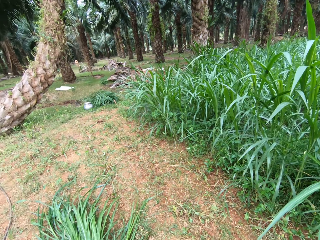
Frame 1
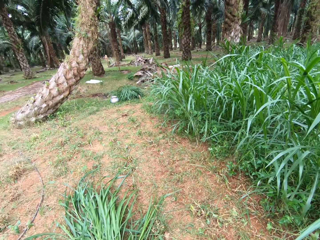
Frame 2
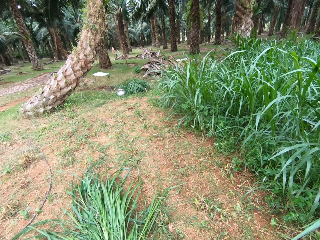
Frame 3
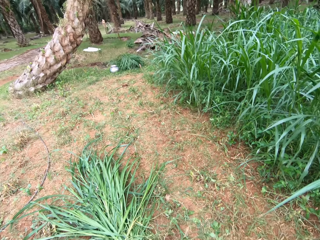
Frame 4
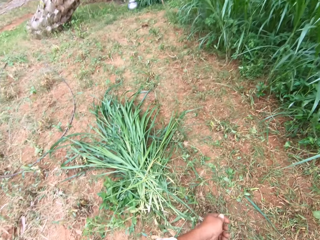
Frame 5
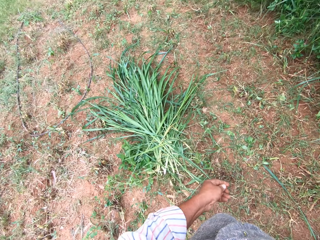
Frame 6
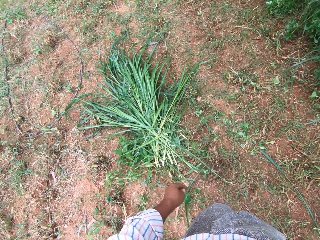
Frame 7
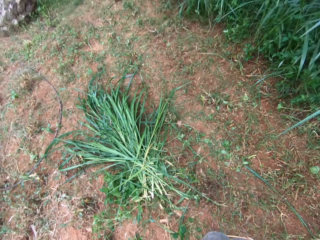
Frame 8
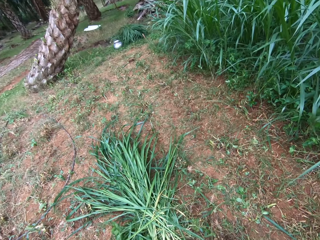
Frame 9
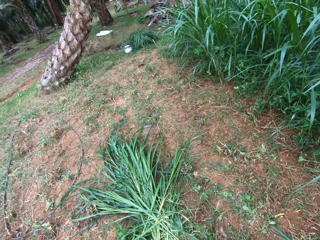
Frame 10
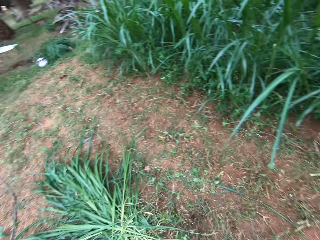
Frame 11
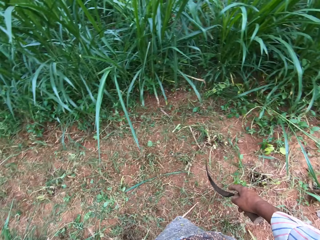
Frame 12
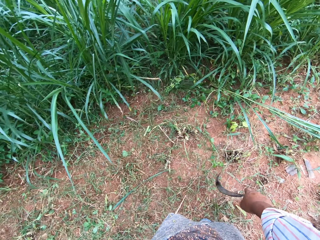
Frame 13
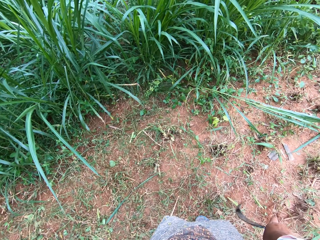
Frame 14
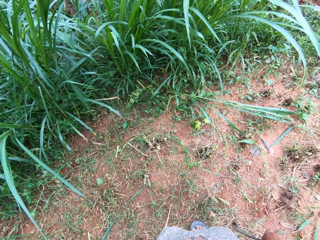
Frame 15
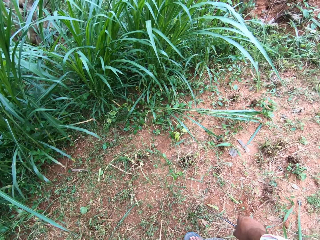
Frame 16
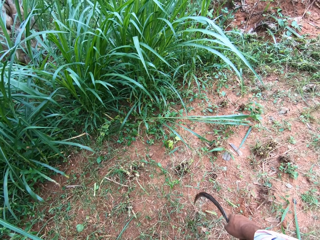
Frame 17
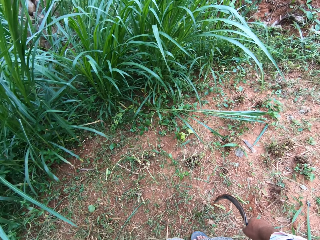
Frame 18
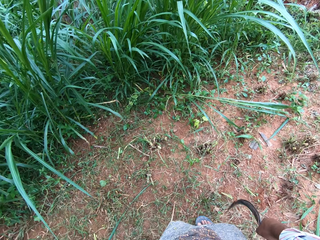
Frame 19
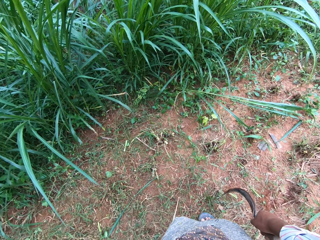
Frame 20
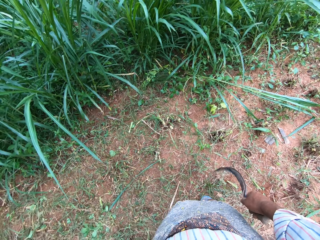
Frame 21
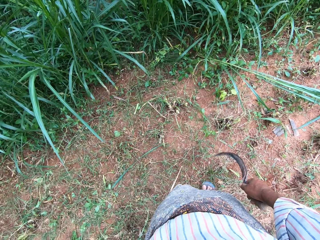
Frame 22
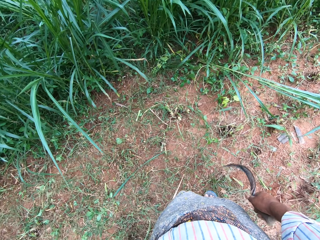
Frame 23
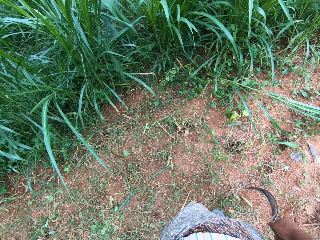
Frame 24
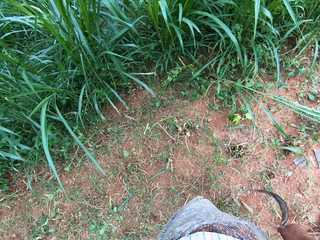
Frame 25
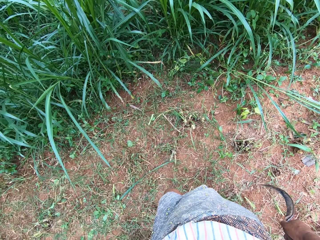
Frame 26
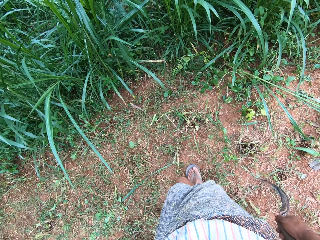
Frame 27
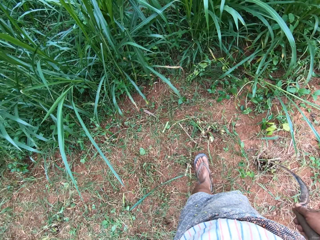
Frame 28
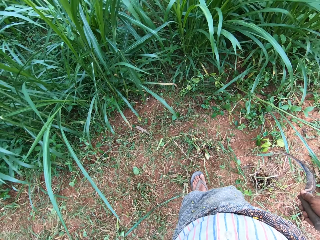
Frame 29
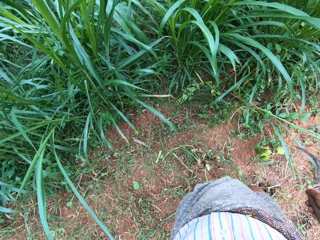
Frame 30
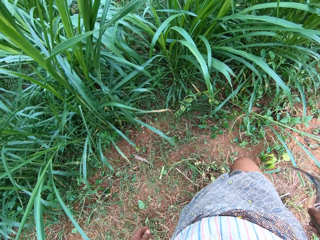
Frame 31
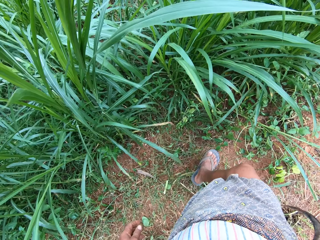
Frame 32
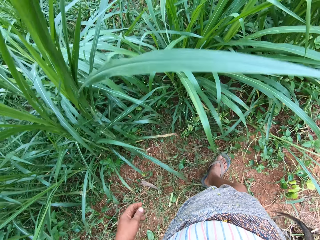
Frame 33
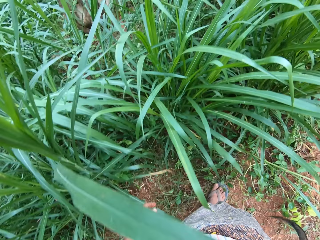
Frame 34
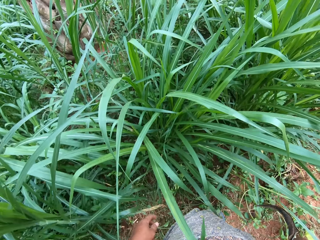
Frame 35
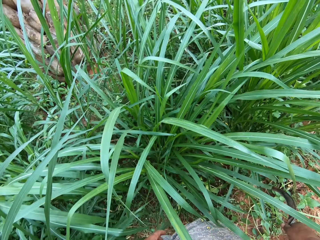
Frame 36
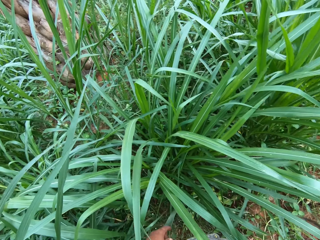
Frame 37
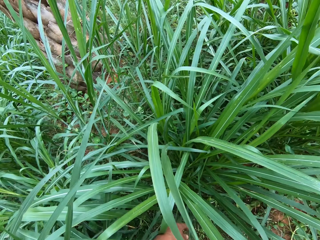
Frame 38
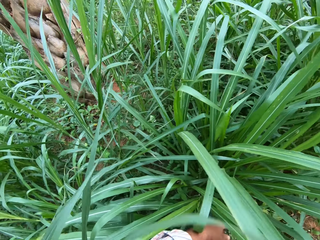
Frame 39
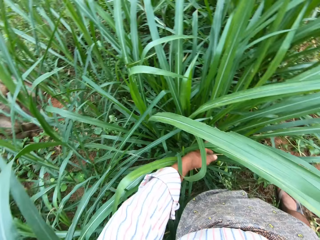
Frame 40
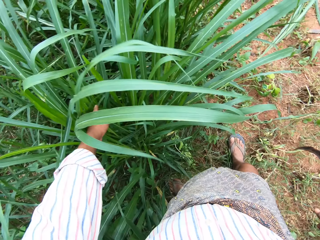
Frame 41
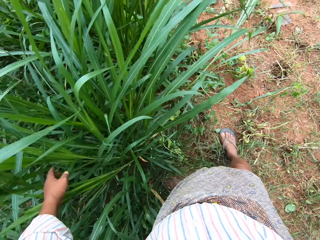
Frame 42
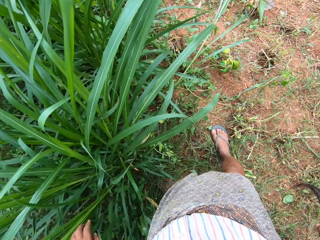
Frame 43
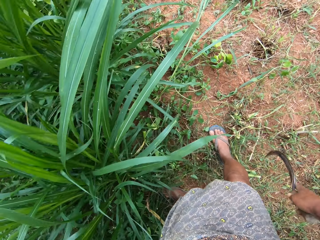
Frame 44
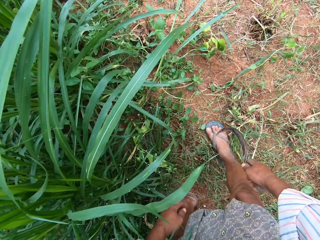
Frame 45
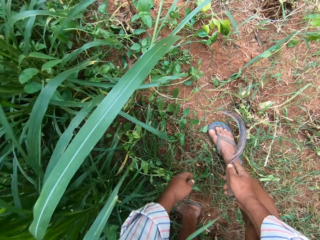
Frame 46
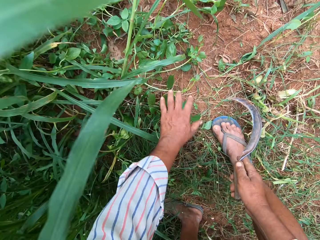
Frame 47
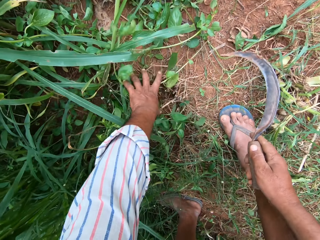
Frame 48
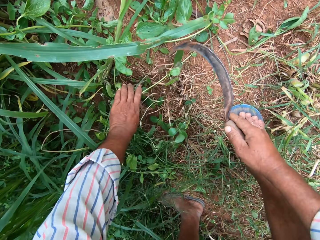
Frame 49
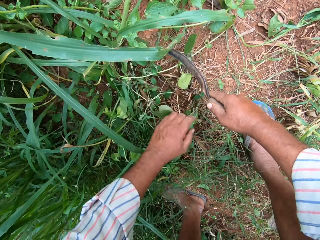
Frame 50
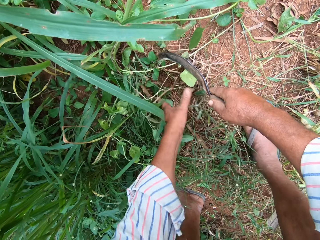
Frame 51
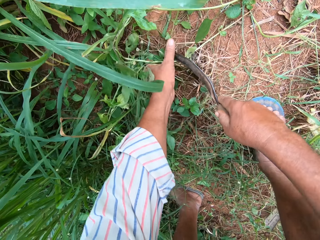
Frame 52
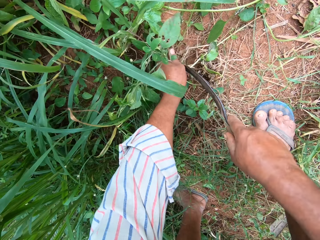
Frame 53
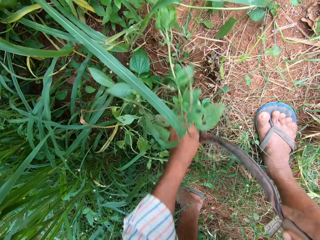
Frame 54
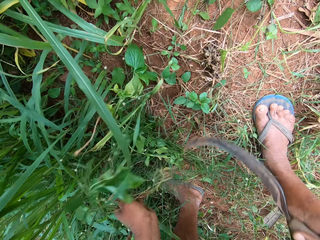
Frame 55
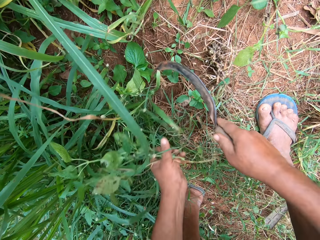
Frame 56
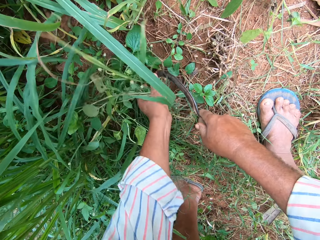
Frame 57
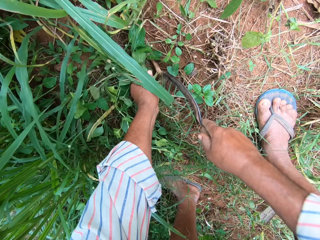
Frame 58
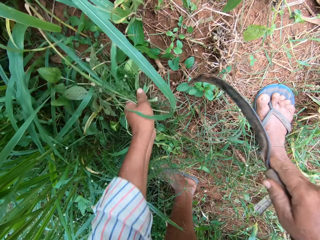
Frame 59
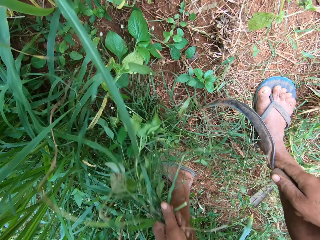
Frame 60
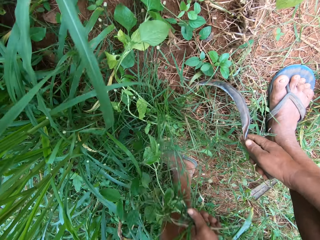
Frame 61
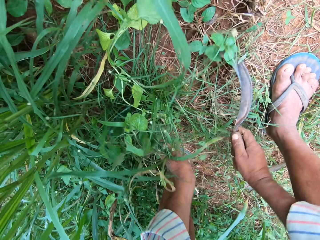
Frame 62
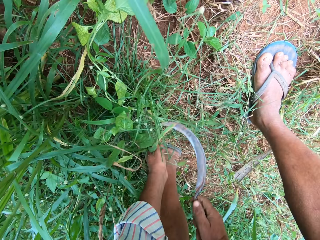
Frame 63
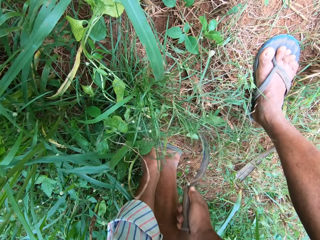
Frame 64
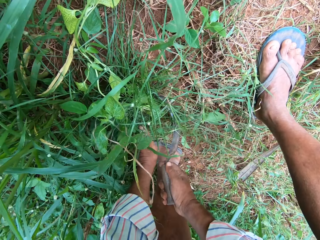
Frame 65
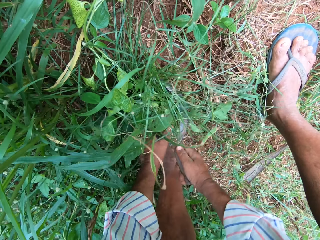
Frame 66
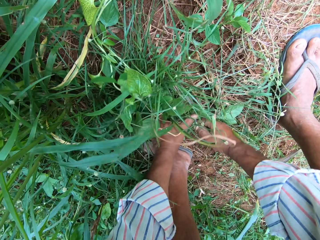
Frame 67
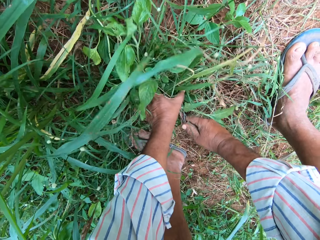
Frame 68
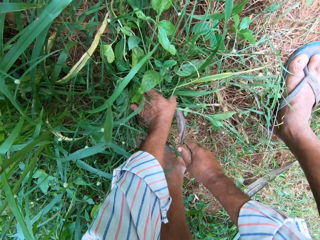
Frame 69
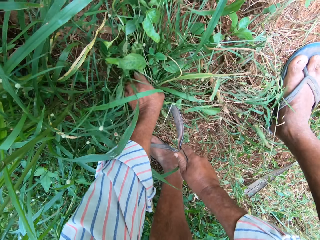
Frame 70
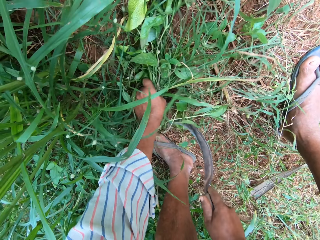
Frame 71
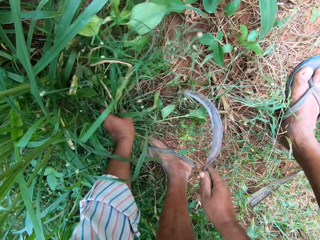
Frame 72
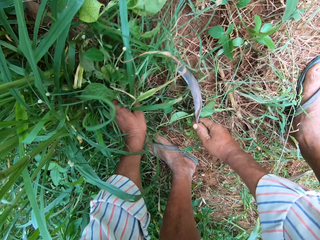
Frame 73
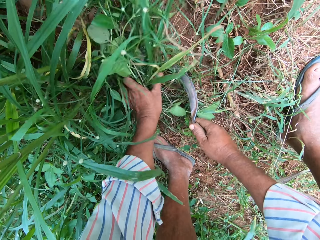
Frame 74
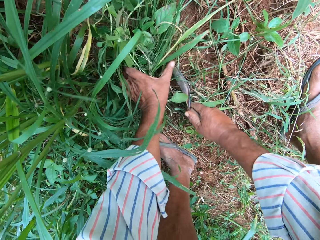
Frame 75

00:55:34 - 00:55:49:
The camera wearer looks around. He walks a few steps. He moves aside grasses in the farm with his left hand. He cuts the grasses into his hand on the farm with the hand sickle.

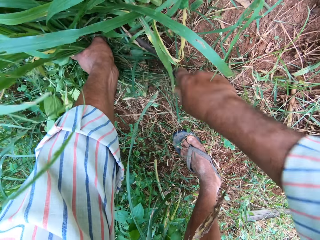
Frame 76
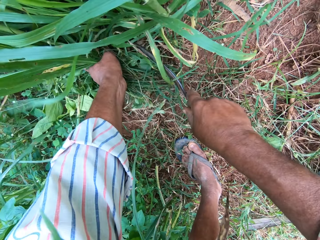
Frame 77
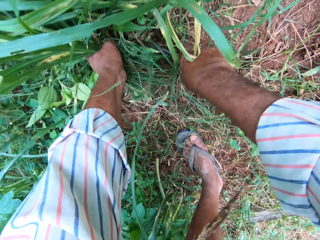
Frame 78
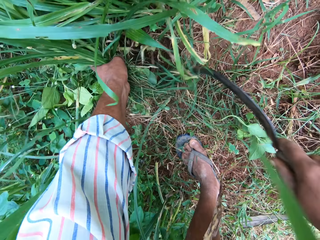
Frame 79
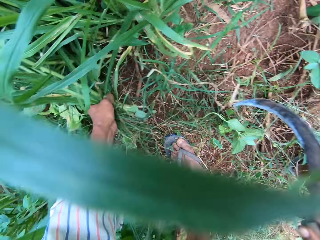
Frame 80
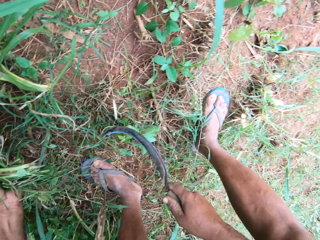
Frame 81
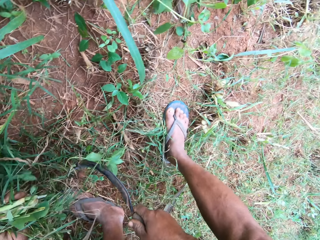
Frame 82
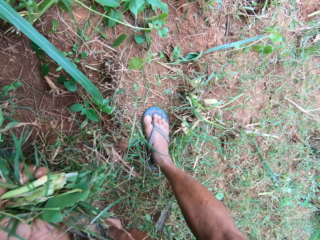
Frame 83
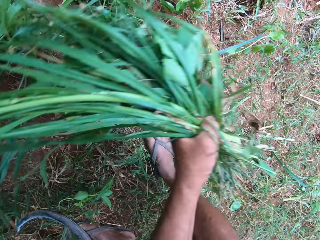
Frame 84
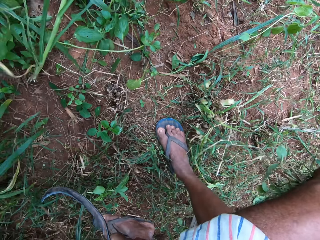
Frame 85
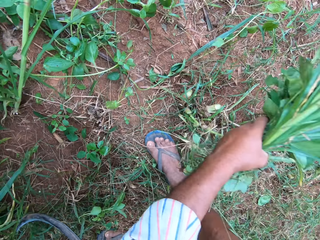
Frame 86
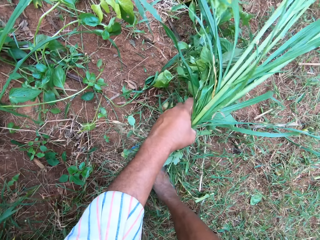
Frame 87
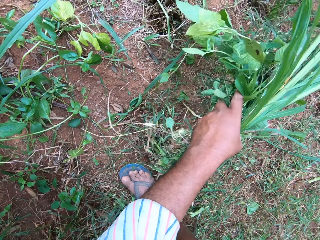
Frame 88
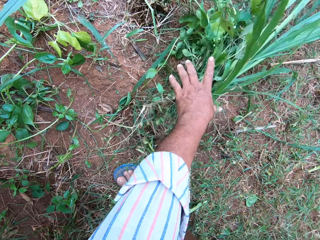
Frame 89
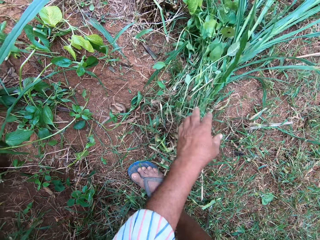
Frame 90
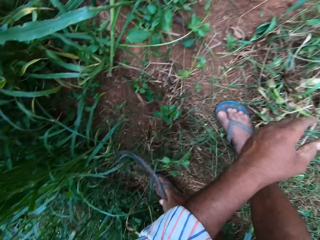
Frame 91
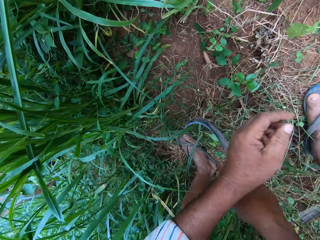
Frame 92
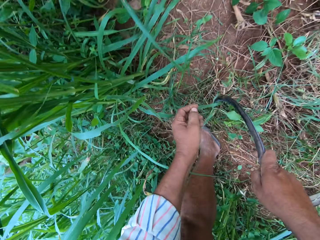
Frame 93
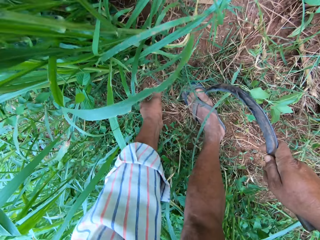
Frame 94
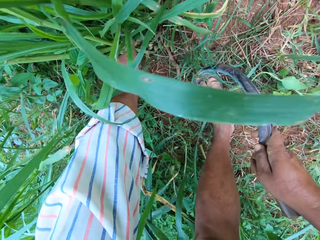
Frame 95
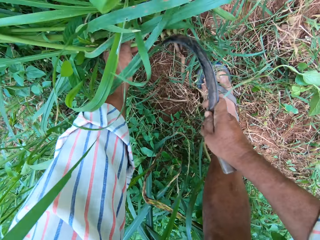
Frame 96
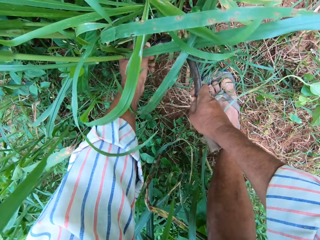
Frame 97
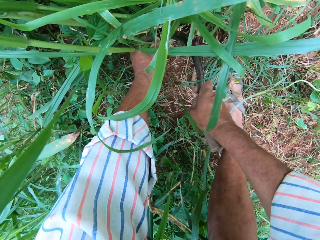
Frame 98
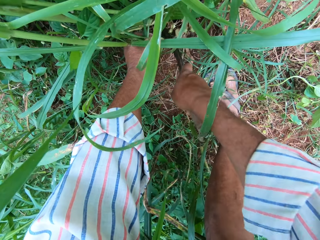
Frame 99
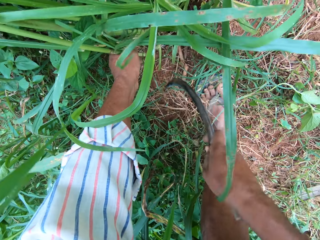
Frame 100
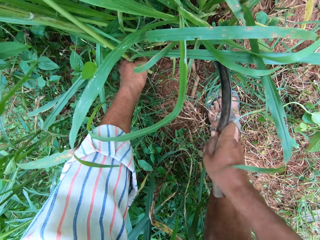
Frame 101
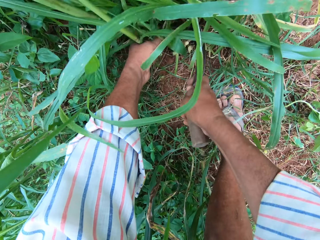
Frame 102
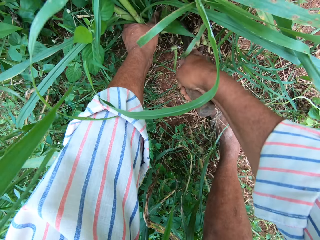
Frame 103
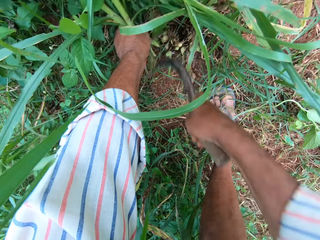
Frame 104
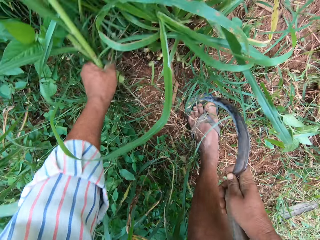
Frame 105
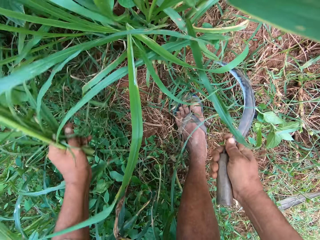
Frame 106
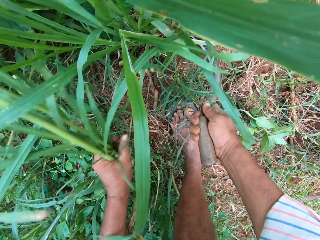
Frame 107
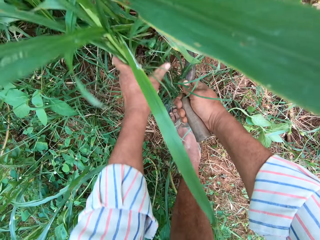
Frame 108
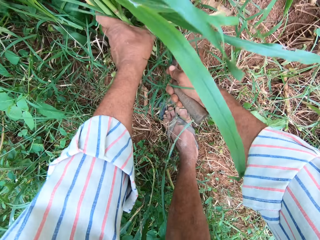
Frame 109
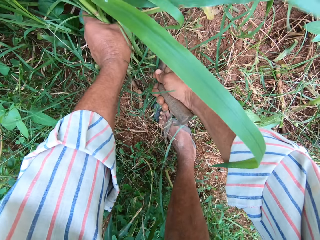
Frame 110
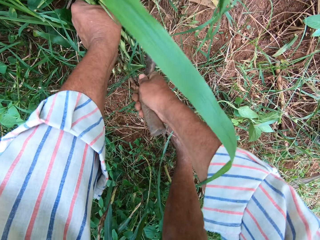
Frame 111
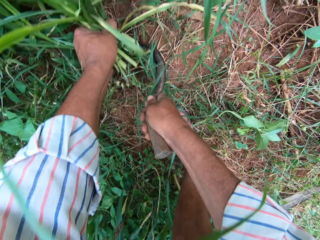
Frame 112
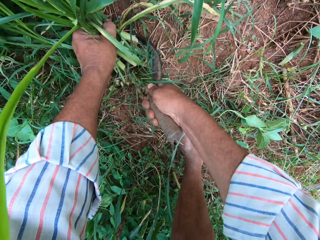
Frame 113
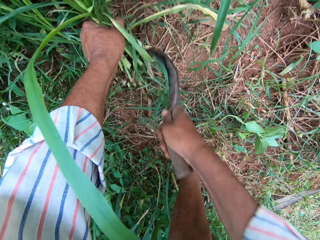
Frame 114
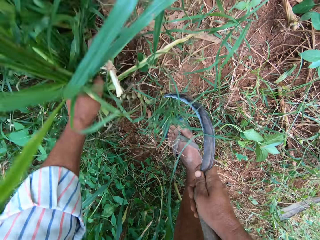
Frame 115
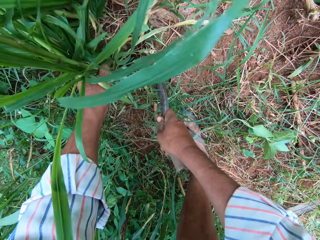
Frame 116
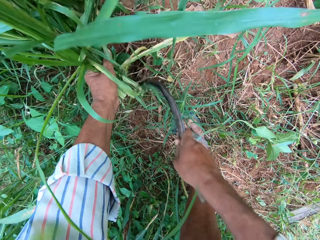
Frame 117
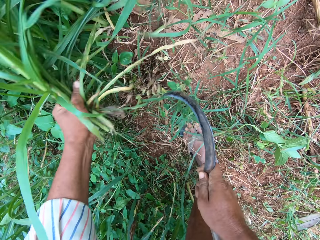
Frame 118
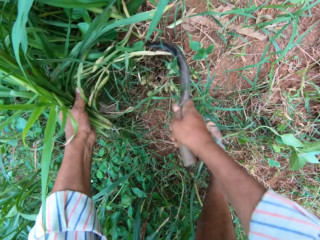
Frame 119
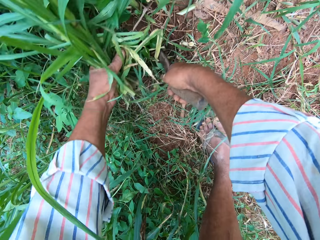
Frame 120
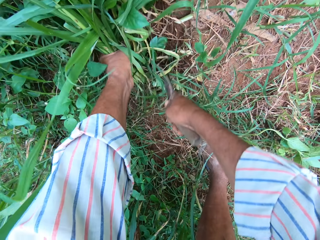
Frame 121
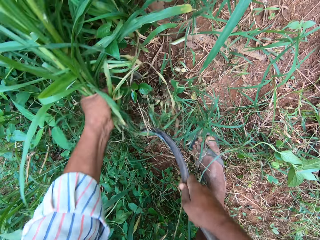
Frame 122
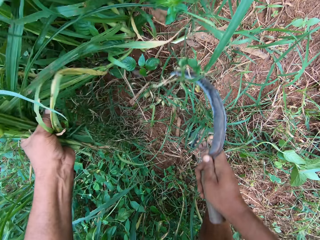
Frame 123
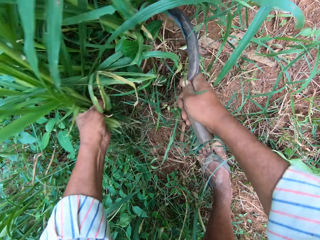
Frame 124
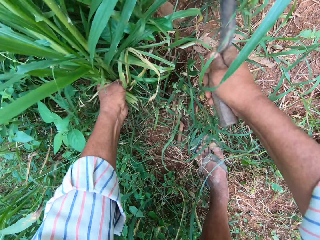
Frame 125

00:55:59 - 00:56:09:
The camera wearer drops the grasses on the ground. He cuts the grasses into his hand on the farm with the hand sickle.
